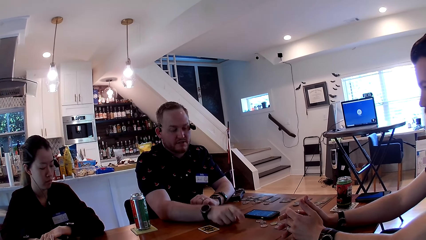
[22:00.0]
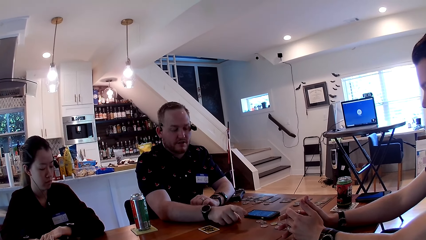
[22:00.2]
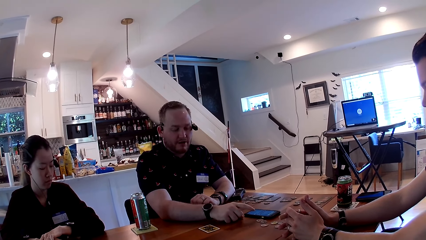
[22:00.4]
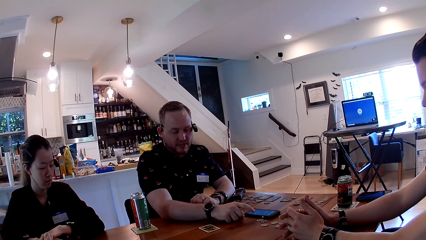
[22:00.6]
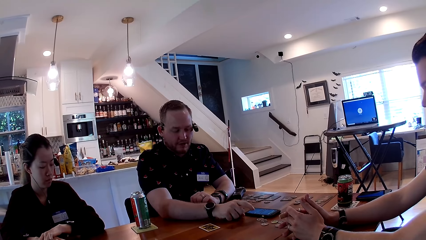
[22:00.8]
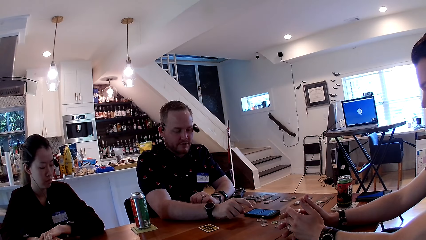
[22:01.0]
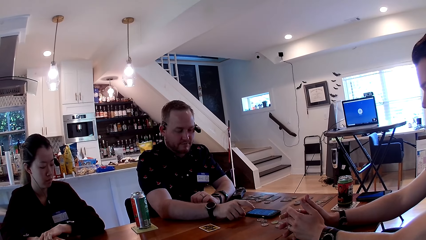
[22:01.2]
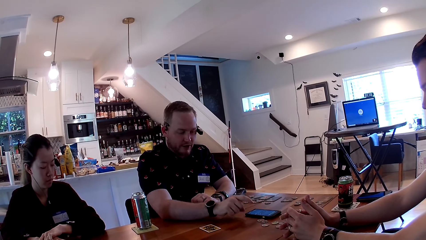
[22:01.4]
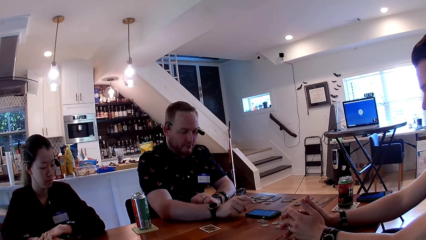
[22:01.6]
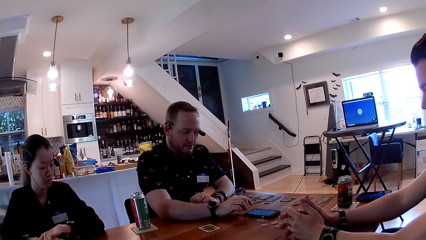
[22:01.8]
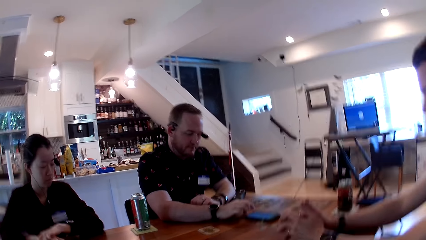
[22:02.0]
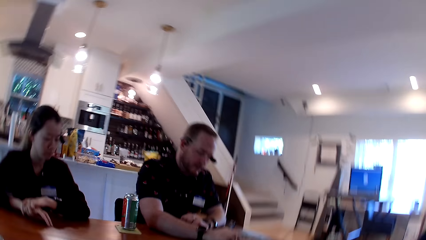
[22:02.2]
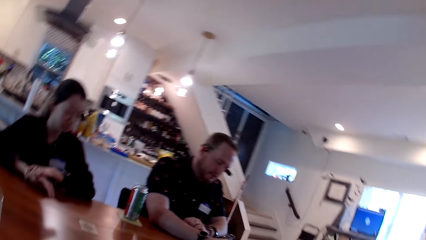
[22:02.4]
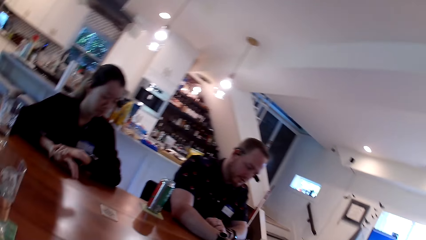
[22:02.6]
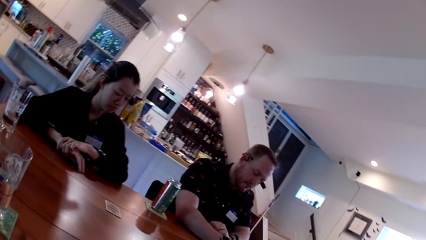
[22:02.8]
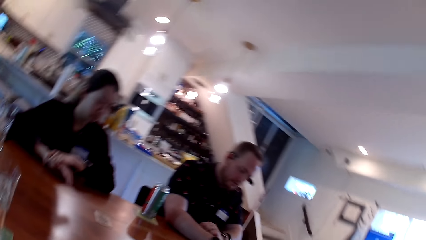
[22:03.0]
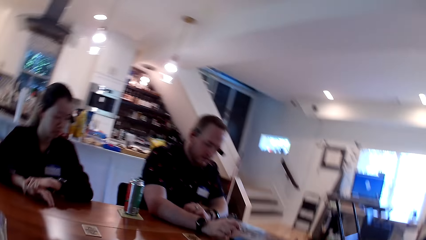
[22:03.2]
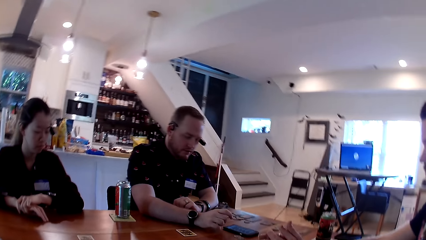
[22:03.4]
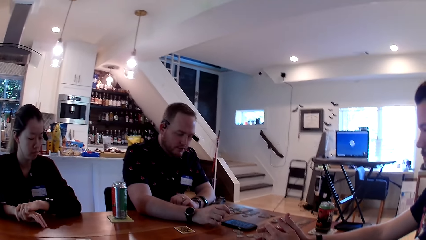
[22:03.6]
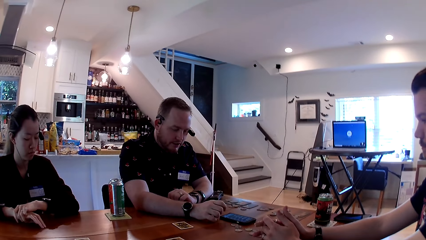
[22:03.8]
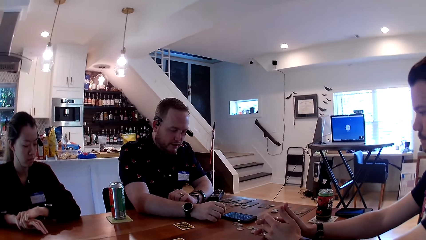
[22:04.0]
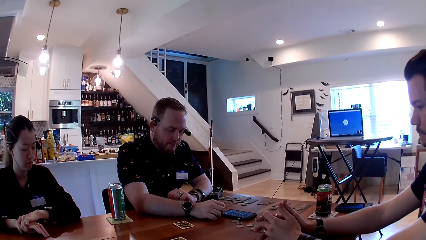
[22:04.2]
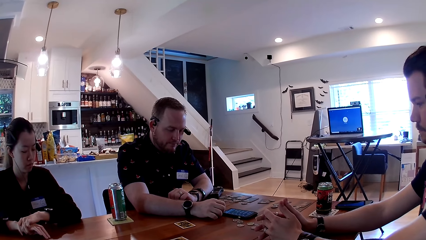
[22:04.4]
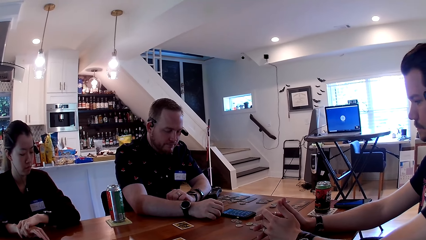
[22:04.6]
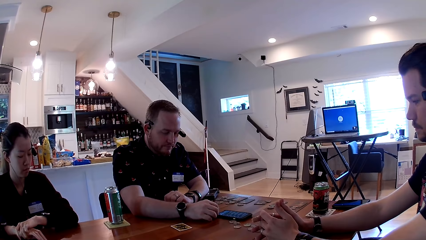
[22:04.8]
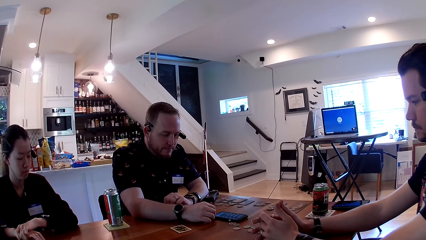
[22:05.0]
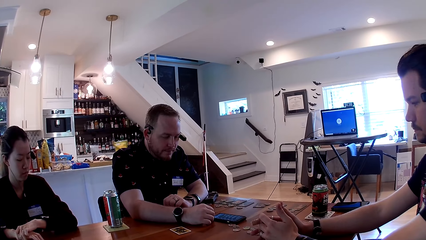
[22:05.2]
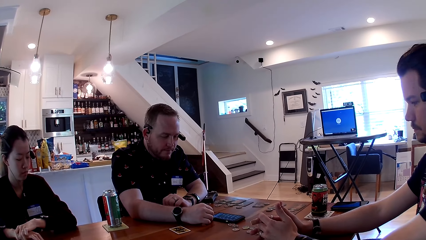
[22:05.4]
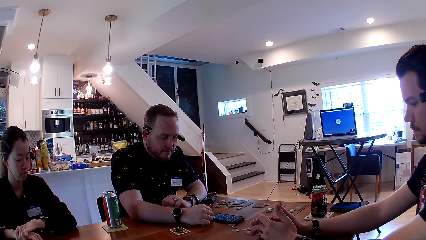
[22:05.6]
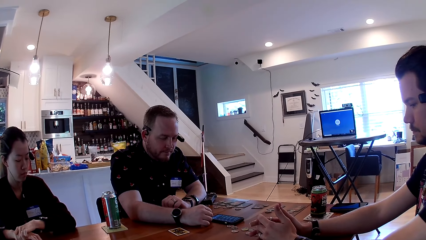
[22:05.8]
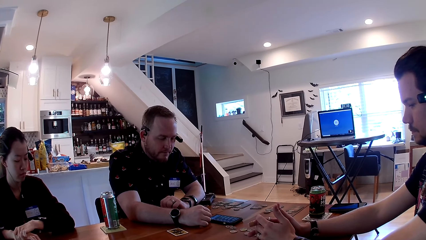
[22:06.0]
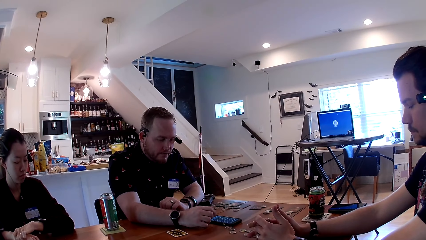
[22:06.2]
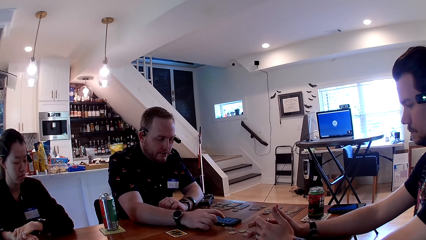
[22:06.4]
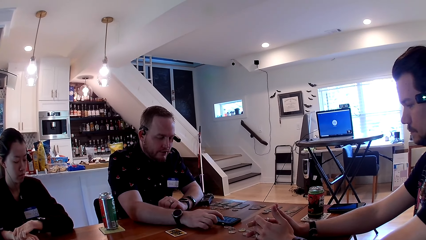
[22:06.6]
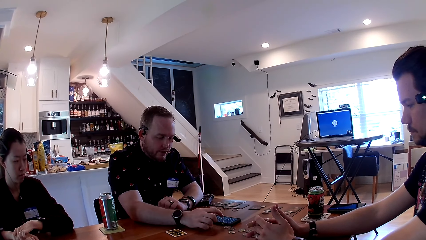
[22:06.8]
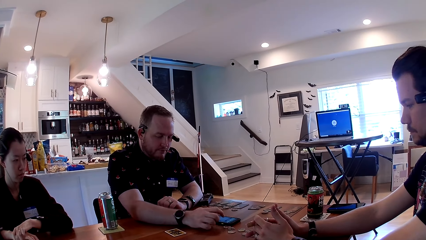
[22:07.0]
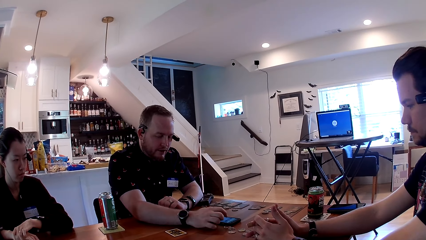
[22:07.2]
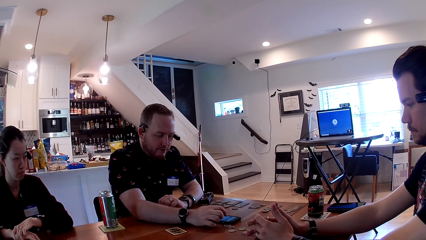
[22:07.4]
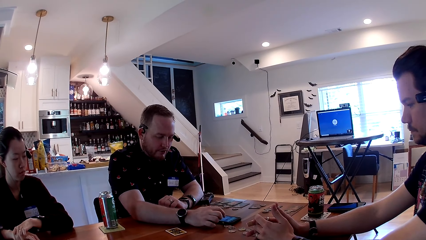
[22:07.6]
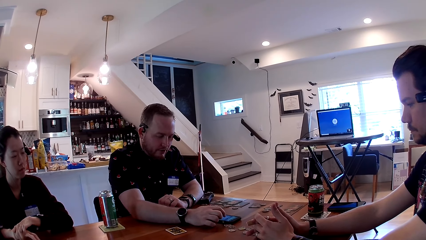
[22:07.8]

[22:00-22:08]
The man adjusts the phone on the table with his left hand. He clicks on the phone on the table with his right index finger.

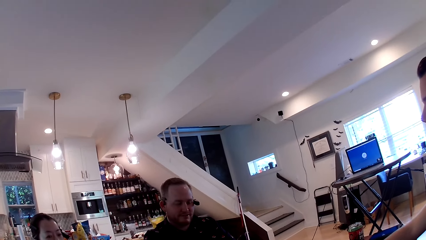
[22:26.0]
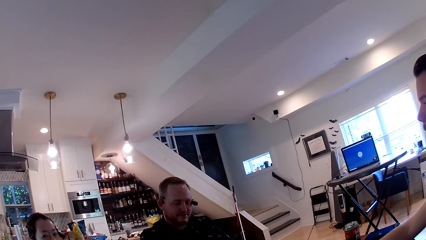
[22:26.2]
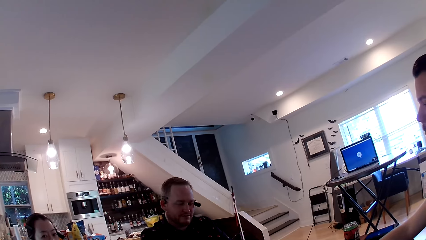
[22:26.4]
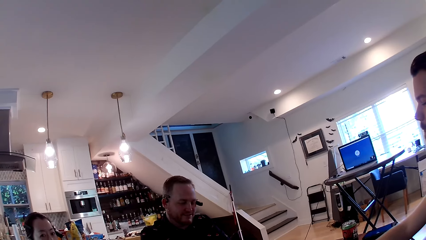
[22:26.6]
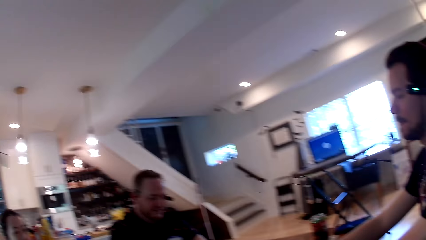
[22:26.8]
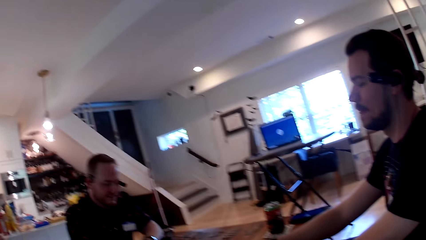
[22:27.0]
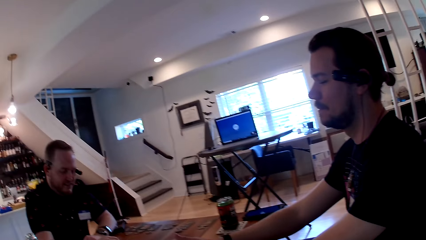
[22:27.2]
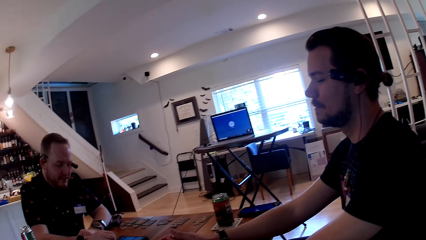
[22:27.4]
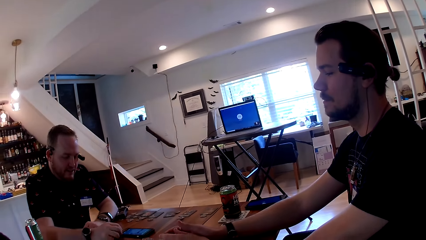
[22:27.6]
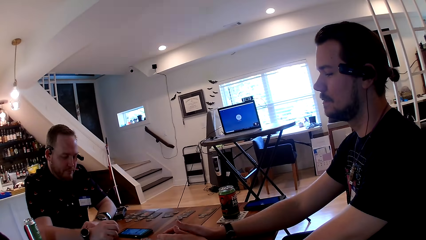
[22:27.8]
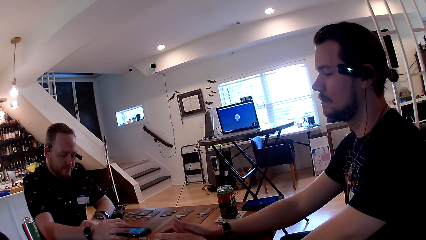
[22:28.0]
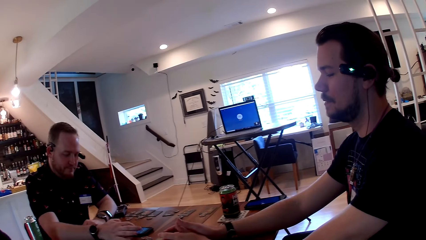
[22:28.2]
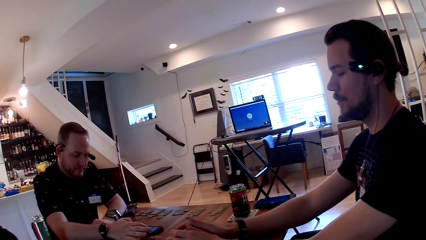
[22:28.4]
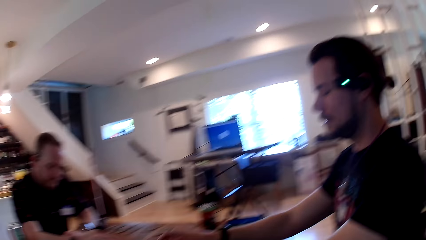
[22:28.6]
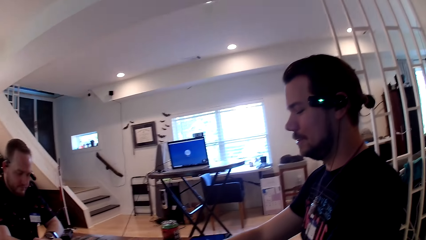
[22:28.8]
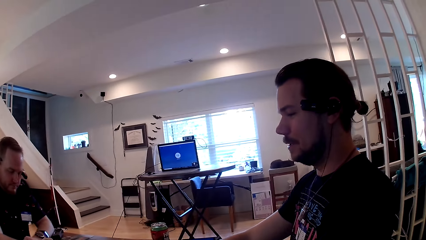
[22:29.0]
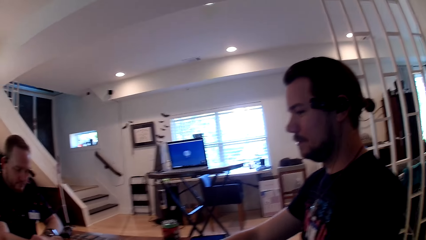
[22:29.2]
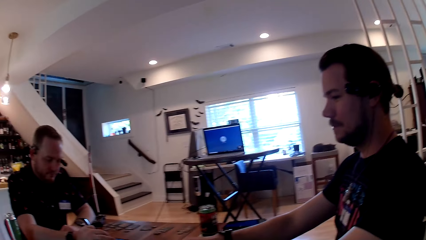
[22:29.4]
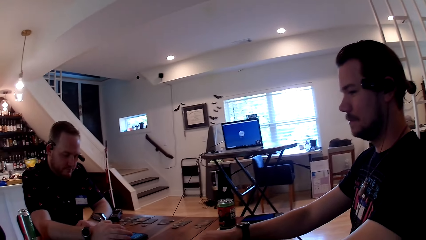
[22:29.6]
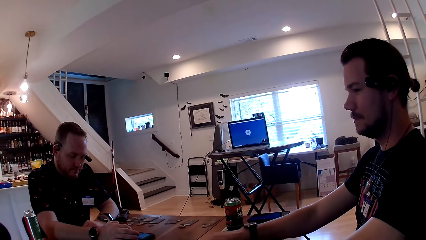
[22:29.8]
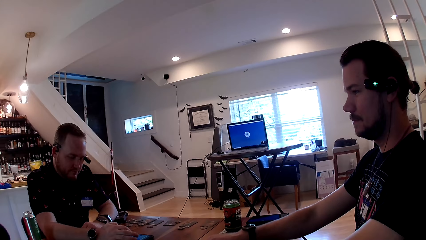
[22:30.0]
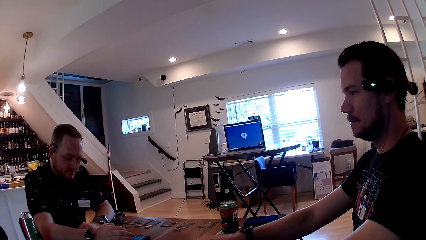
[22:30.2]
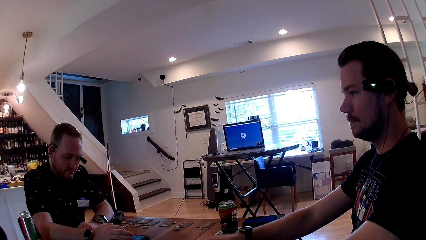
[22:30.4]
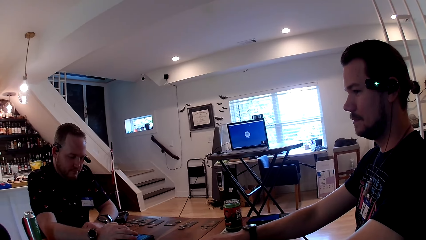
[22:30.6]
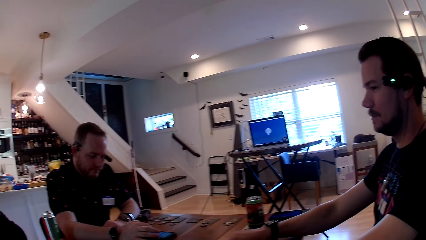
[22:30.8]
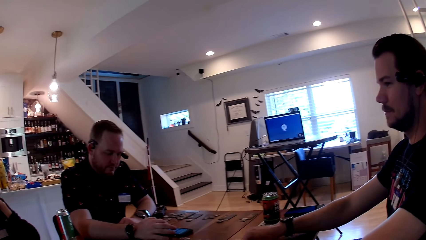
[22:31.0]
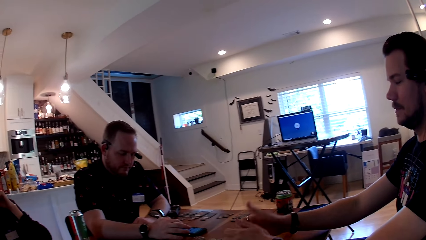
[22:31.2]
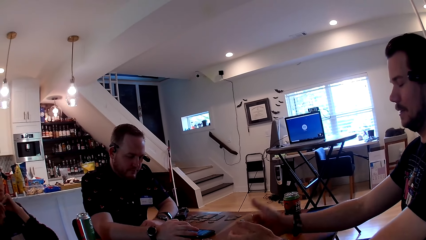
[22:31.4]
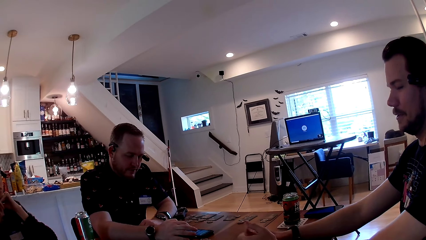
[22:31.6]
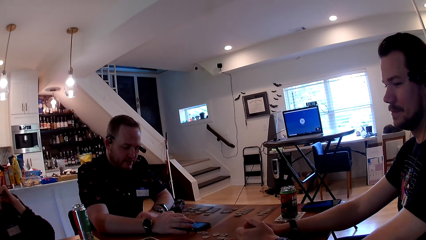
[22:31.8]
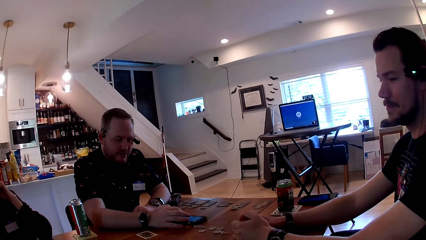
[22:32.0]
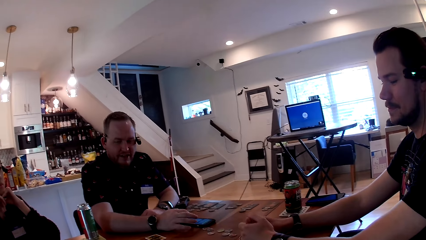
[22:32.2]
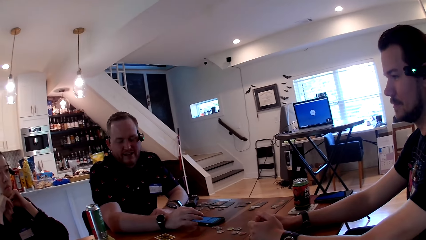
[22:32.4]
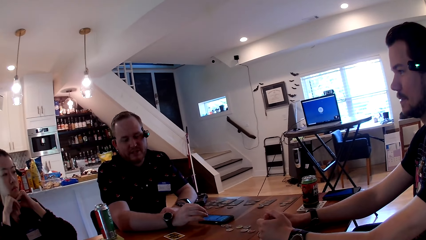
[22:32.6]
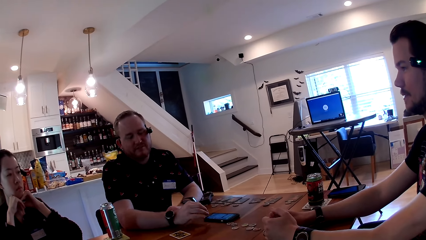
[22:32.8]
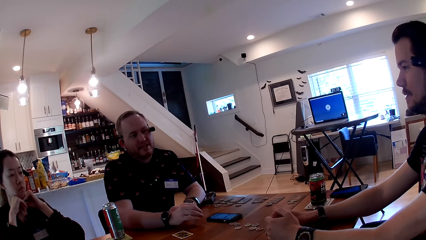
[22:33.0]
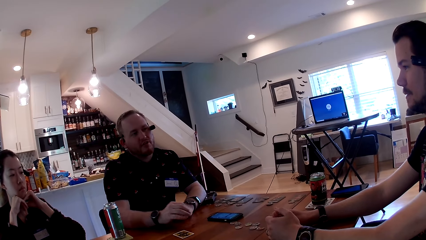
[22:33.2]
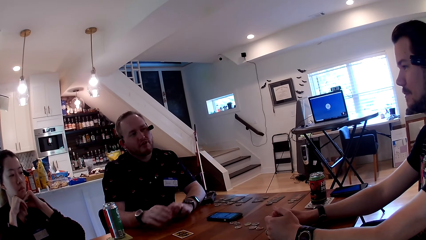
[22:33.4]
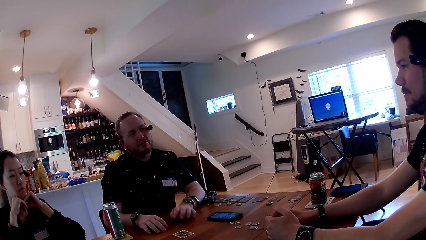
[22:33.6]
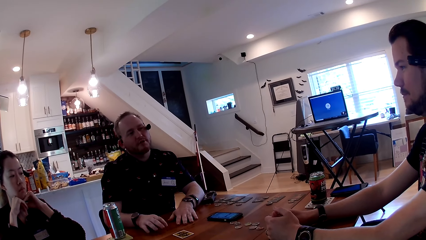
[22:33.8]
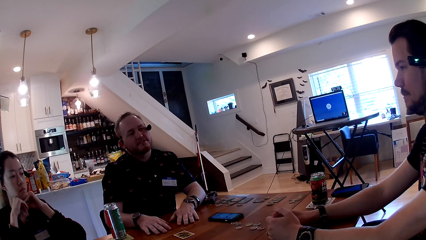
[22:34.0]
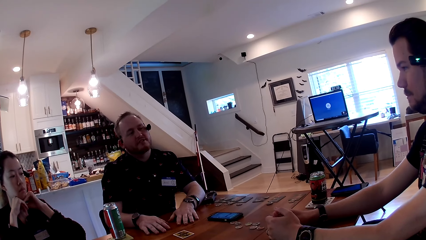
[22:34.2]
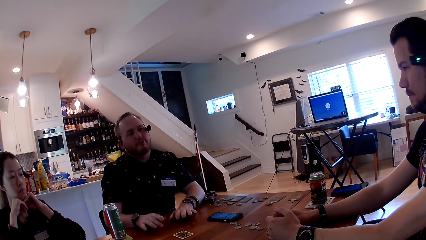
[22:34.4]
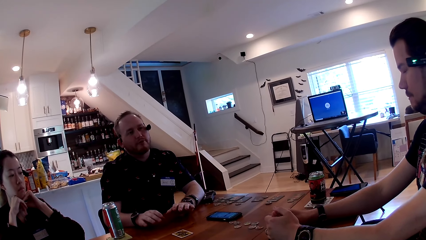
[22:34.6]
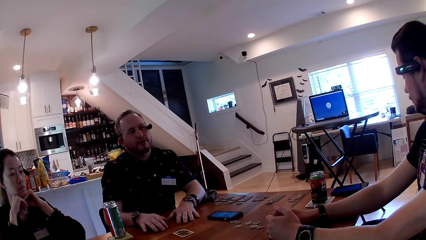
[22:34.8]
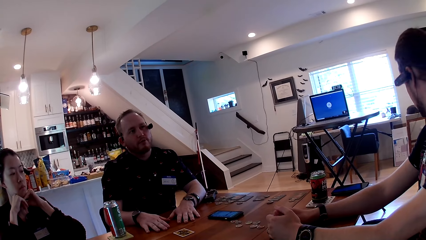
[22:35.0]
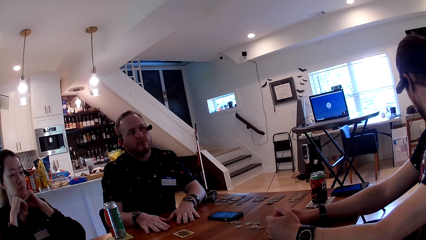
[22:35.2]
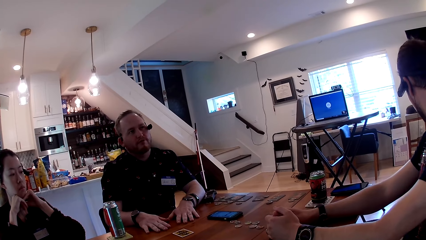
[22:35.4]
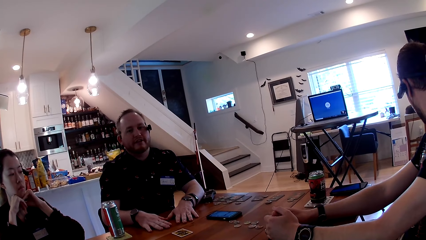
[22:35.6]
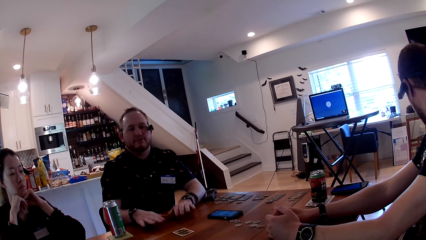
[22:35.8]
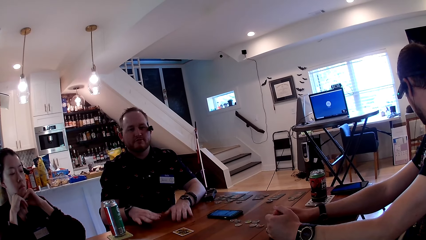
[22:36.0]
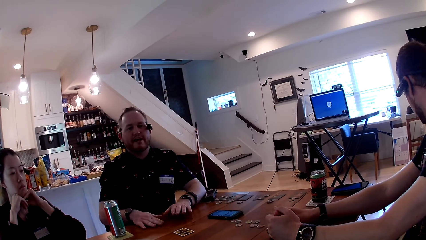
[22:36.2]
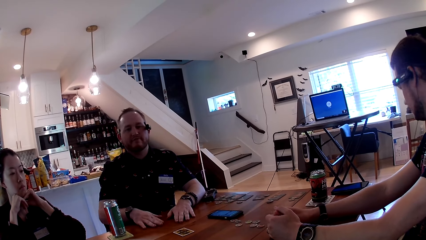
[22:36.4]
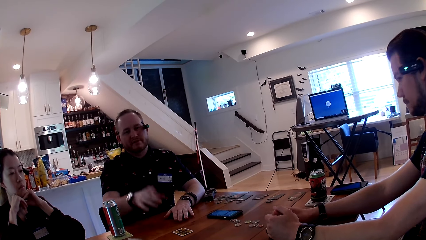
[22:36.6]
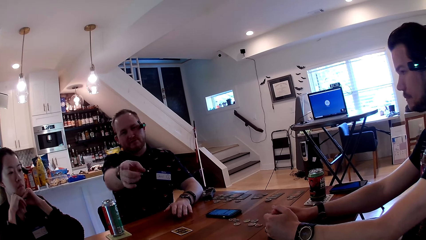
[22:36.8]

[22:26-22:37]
The camera wearer looks at a man. Another man clicks on the phone on the table with his right index finger. A third man converses with the camera wearer. The second man speaks to everyone, and places both hands on the table. The camera wearer looks at another man. The second man taps the table with both hands.
